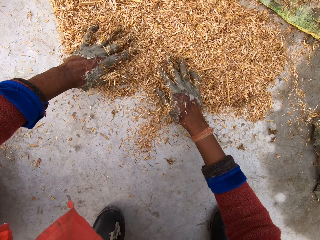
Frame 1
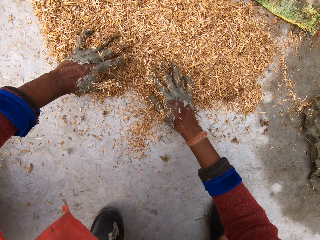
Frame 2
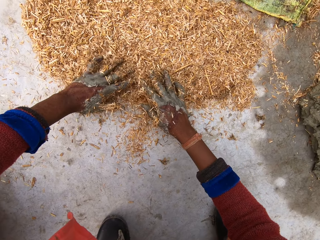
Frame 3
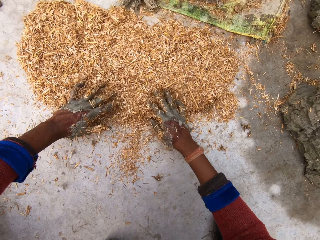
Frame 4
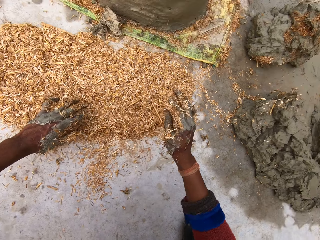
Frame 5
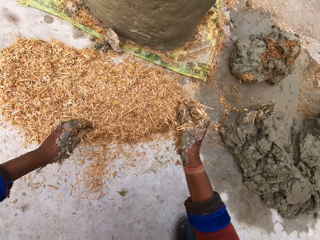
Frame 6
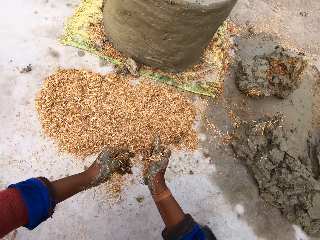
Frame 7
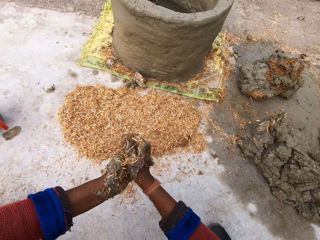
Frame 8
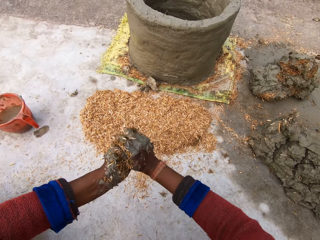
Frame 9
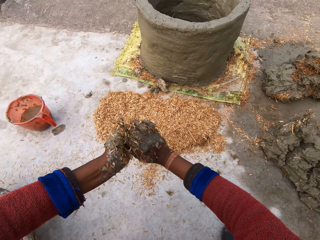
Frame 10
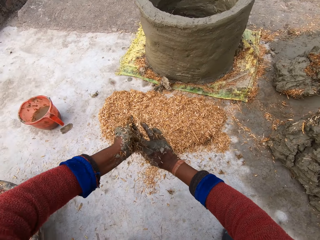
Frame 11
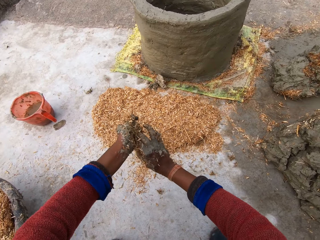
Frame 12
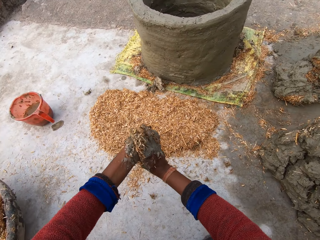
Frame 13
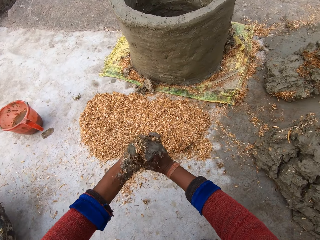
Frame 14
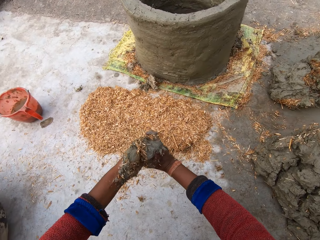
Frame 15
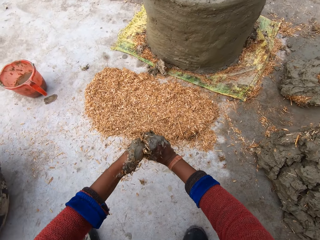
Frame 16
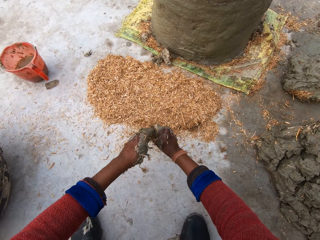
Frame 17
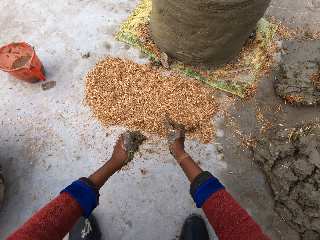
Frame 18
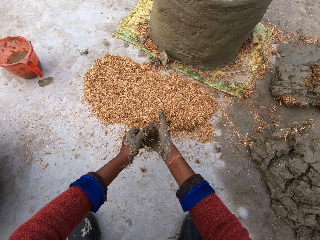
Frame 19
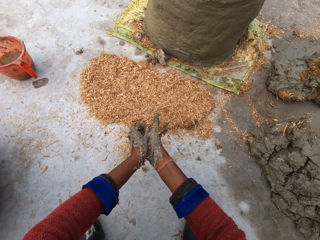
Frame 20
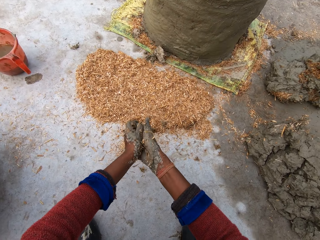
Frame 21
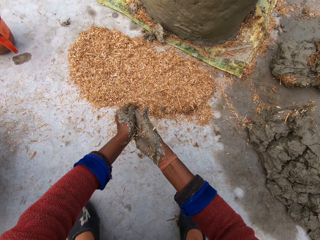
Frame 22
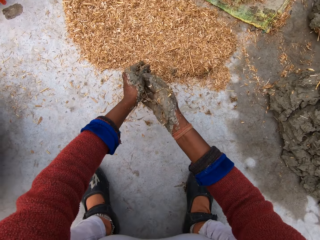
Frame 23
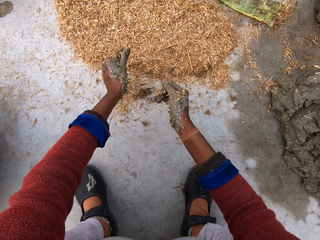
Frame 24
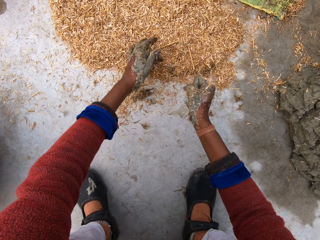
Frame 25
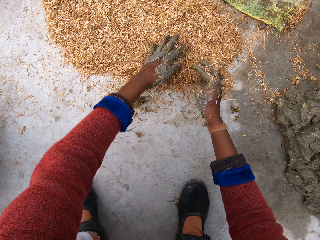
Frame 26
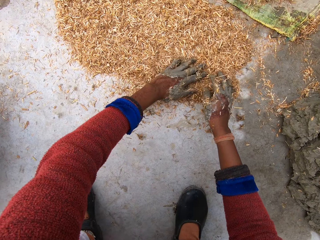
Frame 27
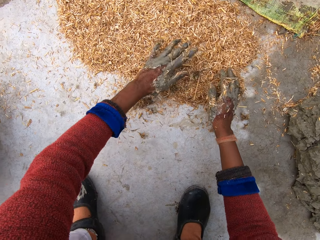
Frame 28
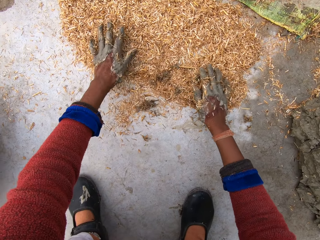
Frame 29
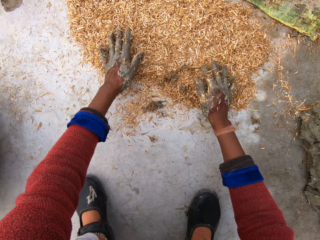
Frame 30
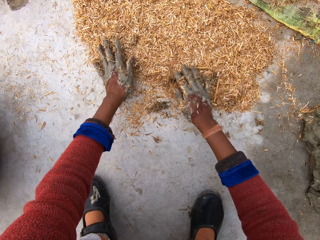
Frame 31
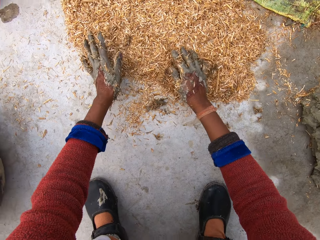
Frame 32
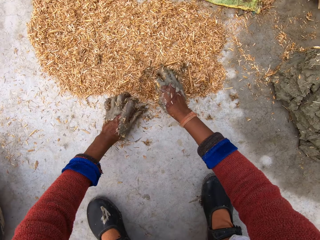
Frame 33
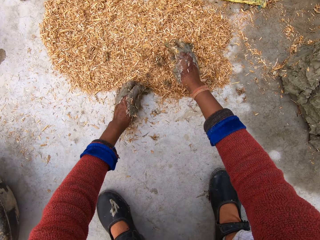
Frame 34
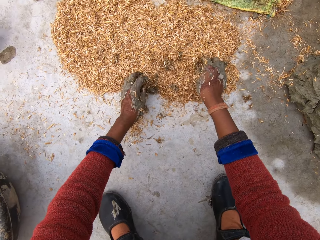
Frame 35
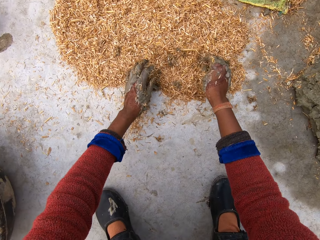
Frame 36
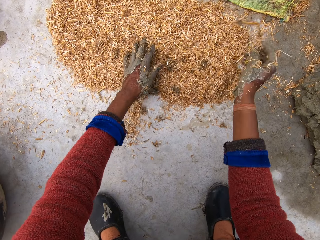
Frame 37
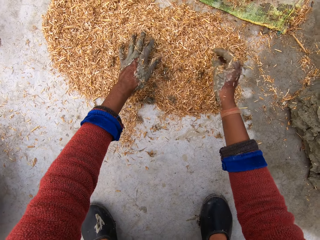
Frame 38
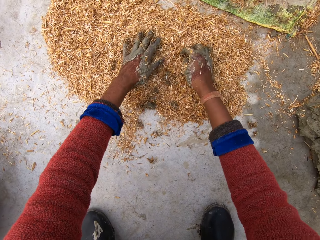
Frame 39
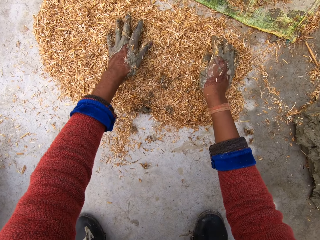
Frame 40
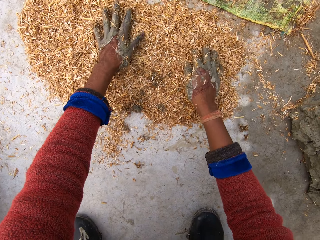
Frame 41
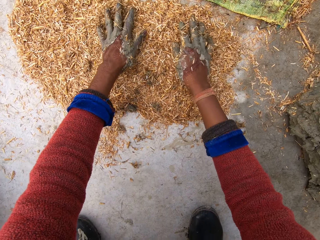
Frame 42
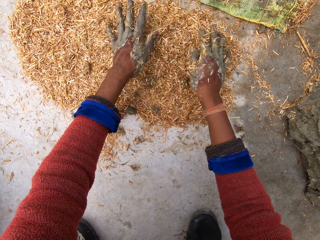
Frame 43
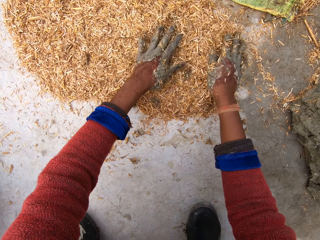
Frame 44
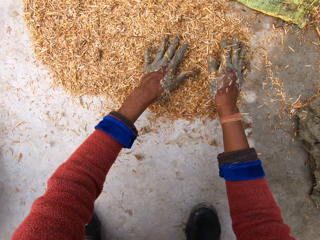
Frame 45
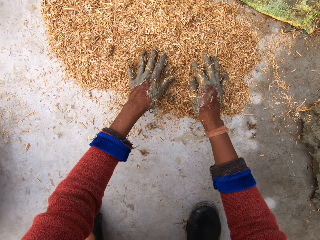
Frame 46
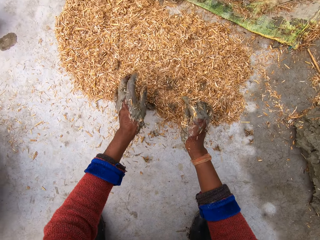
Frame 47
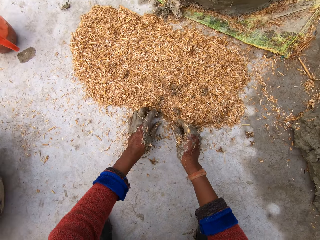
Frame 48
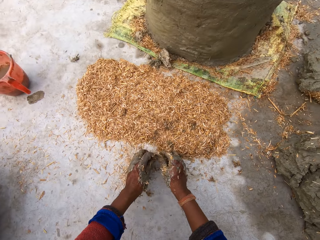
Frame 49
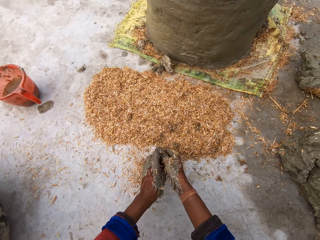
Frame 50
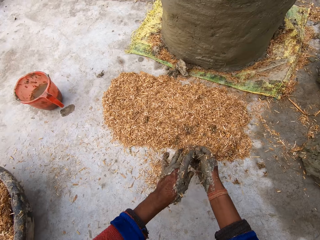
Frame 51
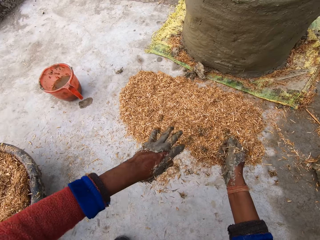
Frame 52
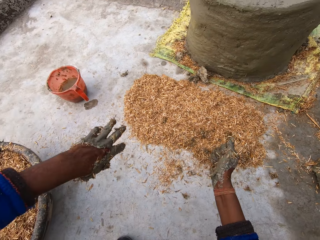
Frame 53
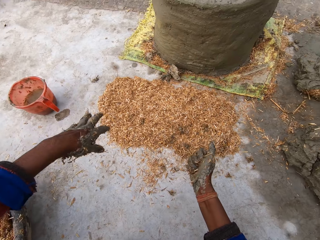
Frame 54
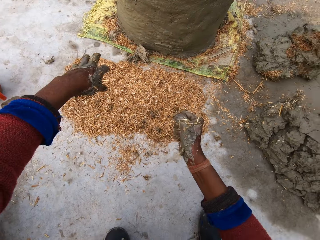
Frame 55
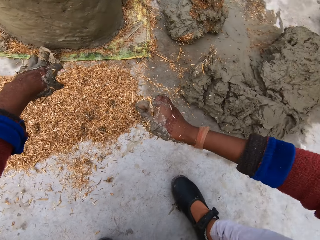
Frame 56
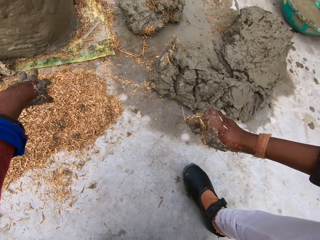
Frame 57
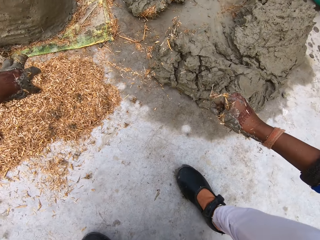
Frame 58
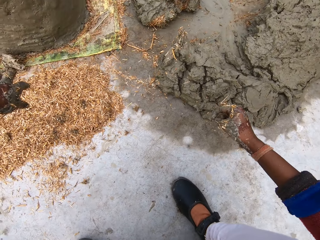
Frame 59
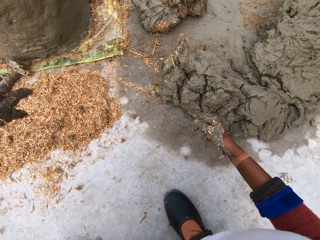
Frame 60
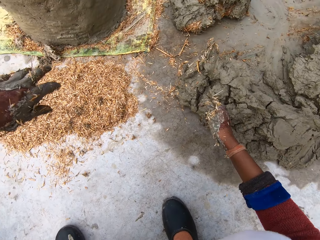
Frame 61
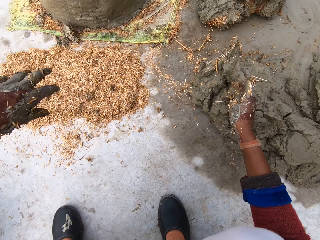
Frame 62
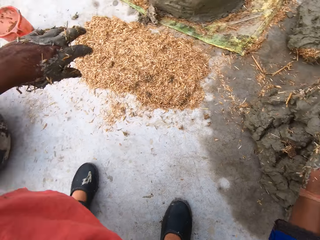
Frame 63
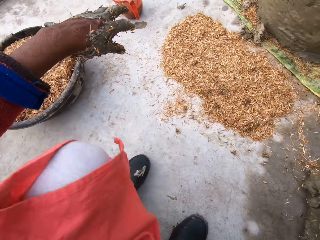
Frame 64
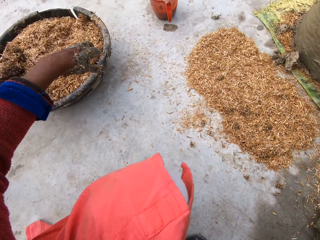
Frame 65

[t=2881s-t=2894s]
The camera wearer raises the right hand. She lifts the left hand. She moves the hands. She rubs her hands against each other. She moves the hands apart. She rubs the hands. She moves the hands apart. She drops sawdust. She spreads the sawdust on the floor with both hands. She picks up a stick. She throws the stick away. She spreads the sawdust with the other hand. She moves the hands away from the sawdust. She picks up clay. She holds the clay with the other hand. She moves the left hand. She stands.

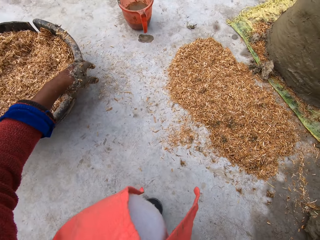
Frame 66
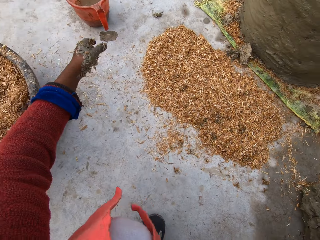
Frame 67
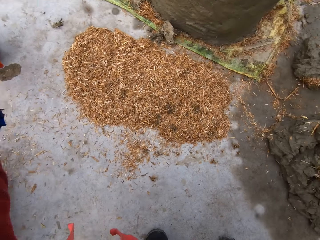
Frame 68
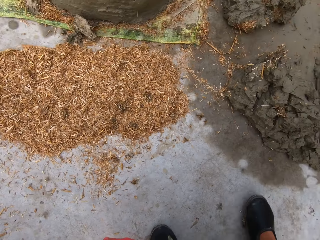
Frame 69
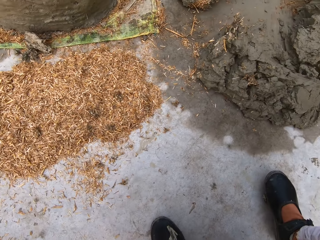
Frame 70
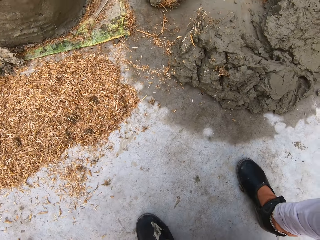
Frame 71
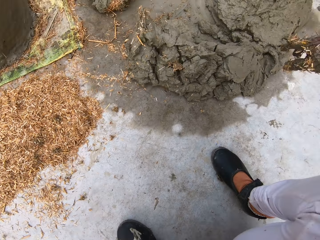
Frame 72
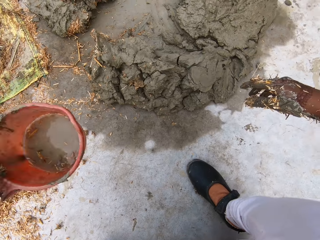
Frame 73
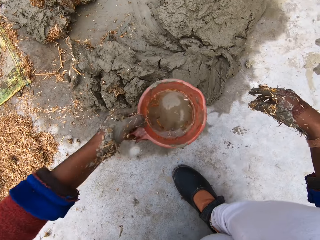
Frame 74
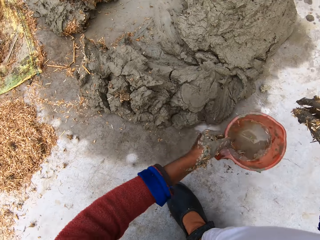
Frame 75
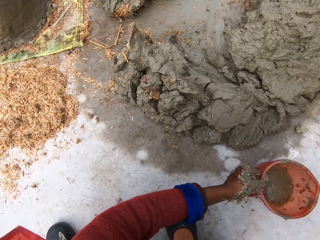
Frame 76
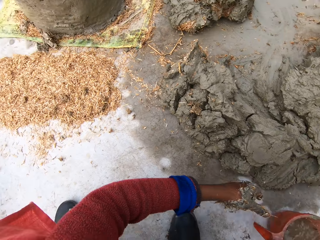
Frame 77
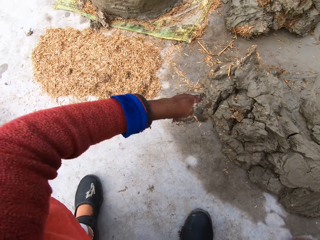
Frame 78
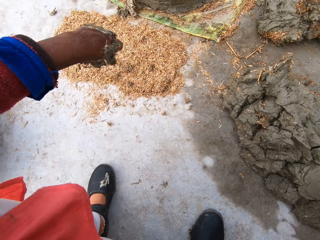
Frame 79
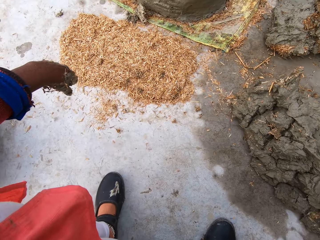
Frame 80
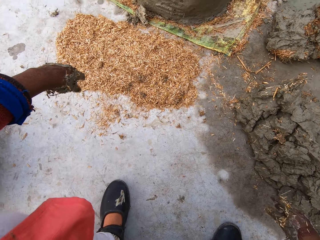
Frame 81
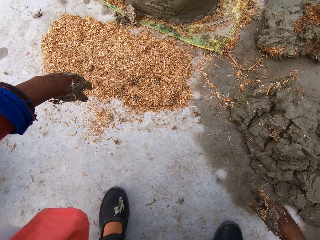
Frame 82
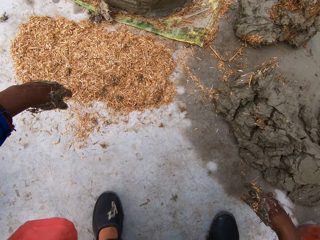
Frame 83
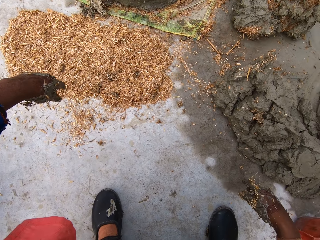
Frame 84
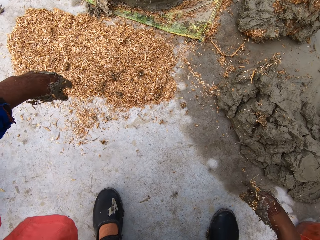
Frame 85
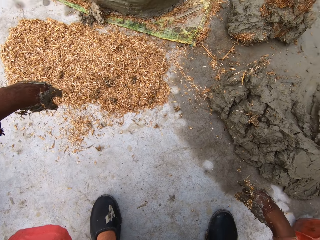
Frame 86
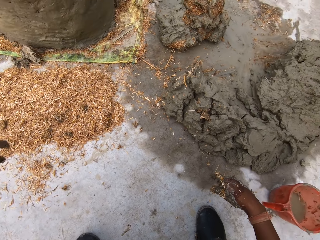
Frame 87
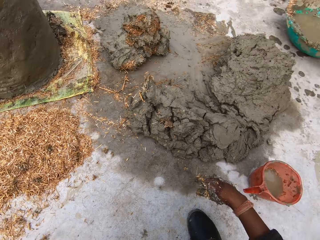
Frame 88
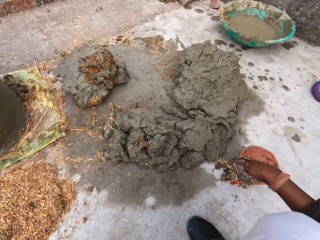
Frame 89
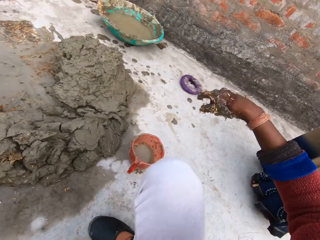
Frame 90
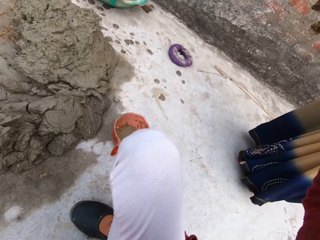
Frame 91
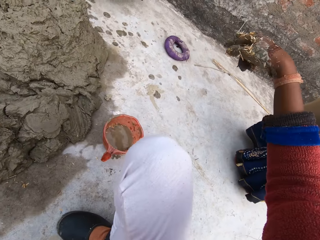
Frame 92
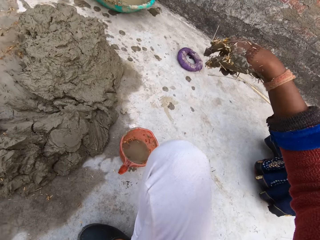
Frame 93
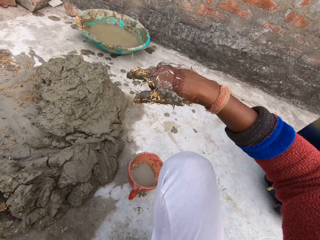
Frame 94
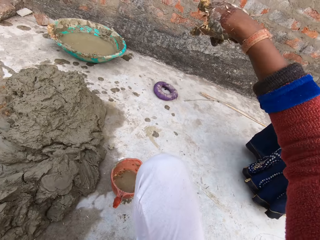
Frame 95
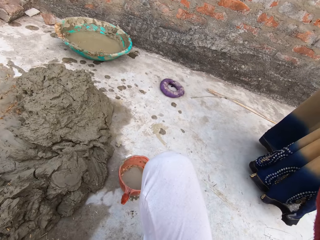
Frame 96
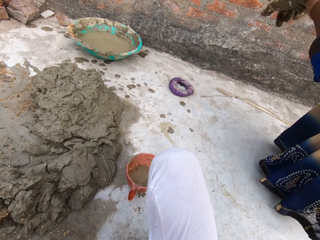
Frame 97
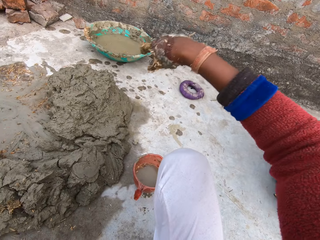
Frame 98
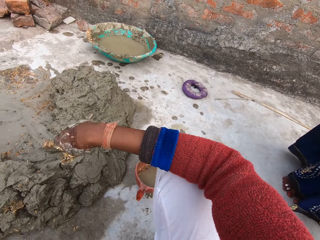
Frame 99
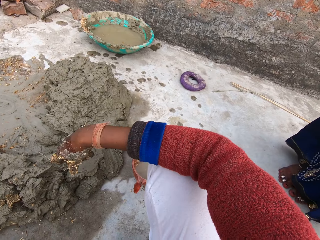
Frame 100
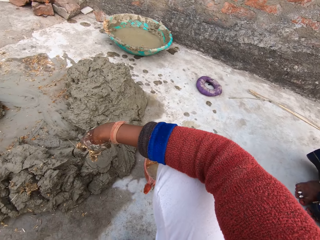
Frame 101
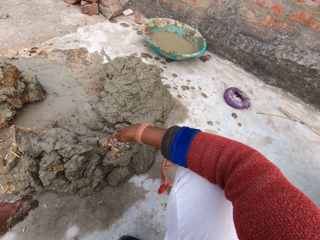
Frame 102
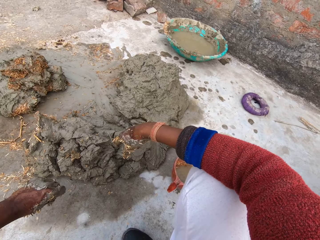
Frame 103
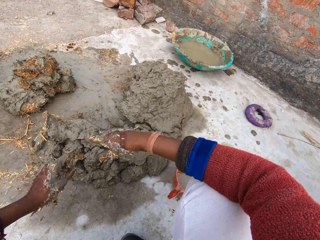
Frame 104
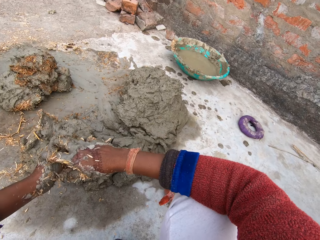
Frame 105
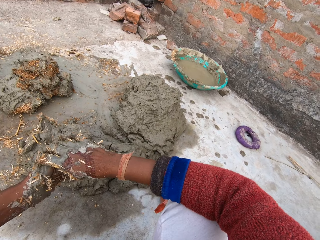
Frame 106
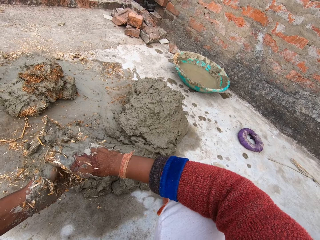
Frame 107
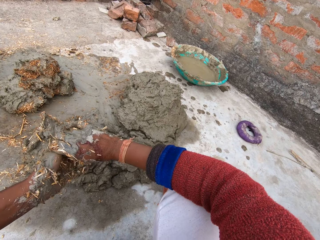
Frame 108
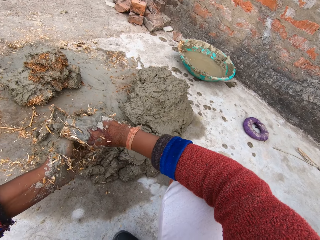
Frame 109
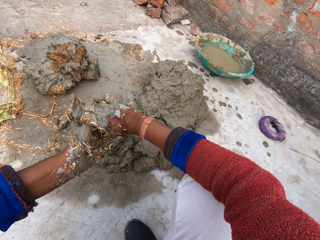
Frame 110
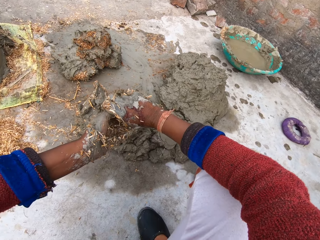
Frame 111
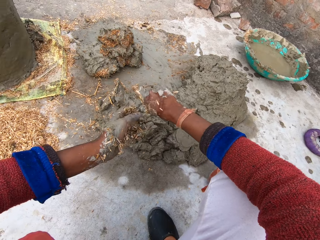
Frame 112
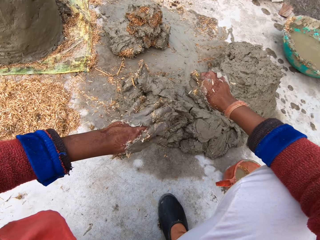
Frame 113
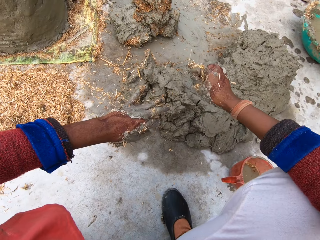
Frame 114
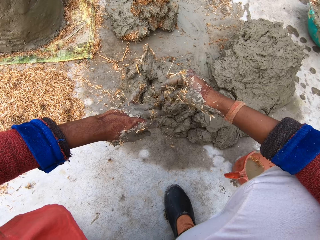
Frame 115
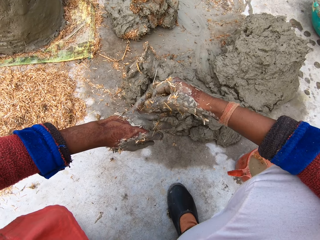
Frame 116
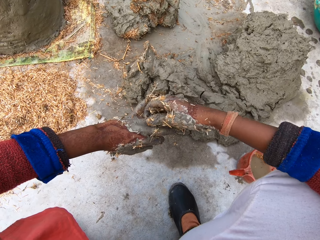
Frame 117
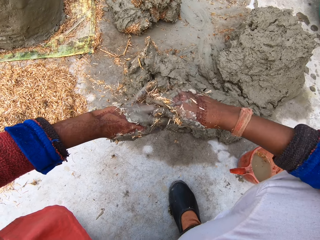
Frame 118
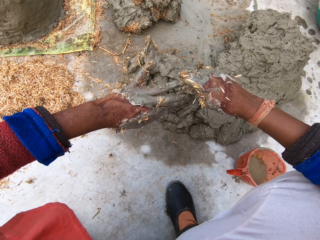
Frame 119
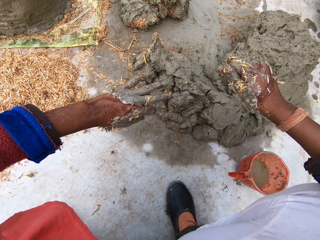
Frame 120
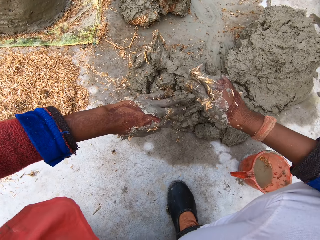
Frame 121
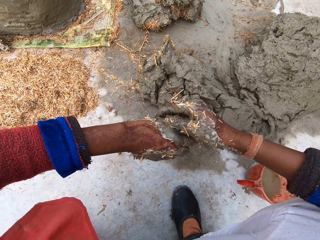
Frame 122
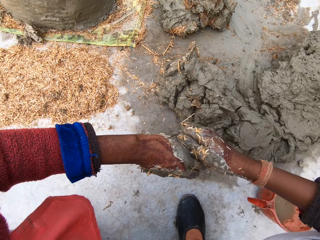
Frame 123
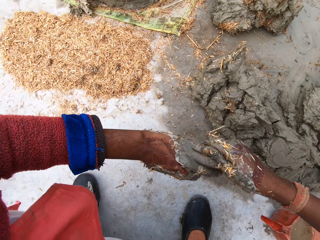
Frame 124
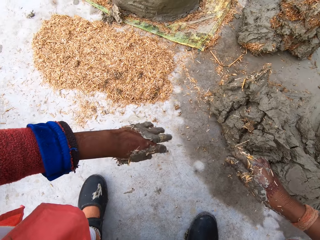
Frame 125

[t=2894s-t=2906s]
The camera wearer moves the left hand. She picks up the cup or plastic jug on the floor with her left hand. She moves a leg. She puts the cup on the floor. She moves the hand away from the jug. She moves the right hand. She interacts with a woman. The camera wearer rubs her hands against each other. She moves the hands apart. She moves the right hand. She removes clay from the other hand.
